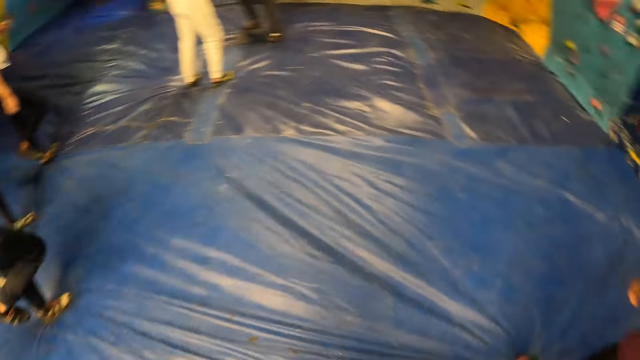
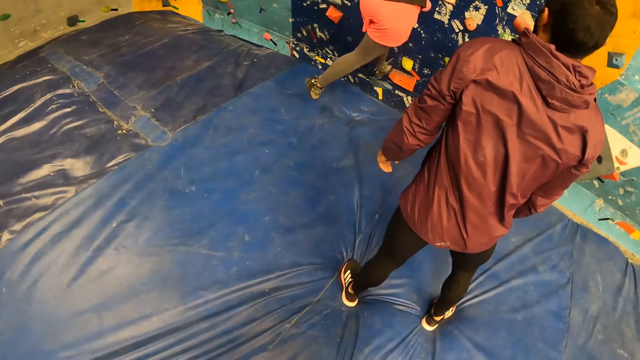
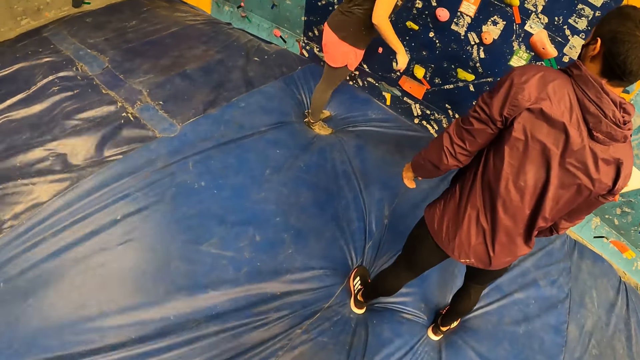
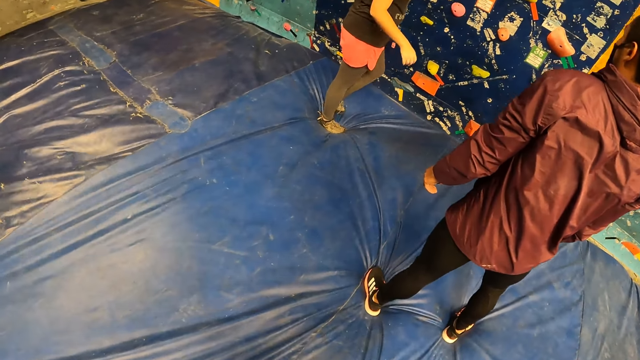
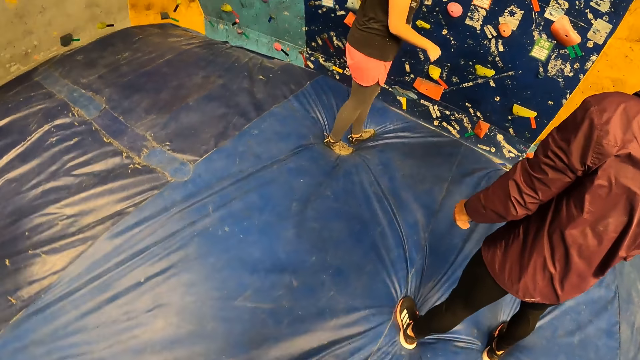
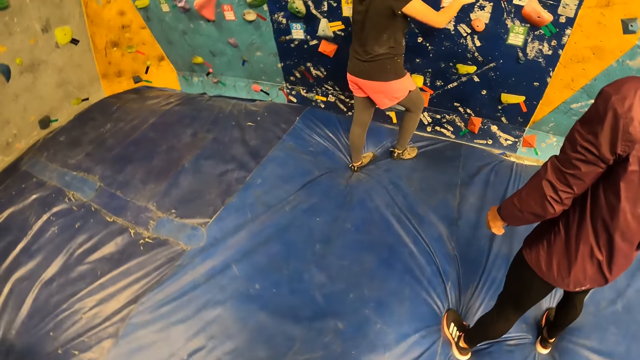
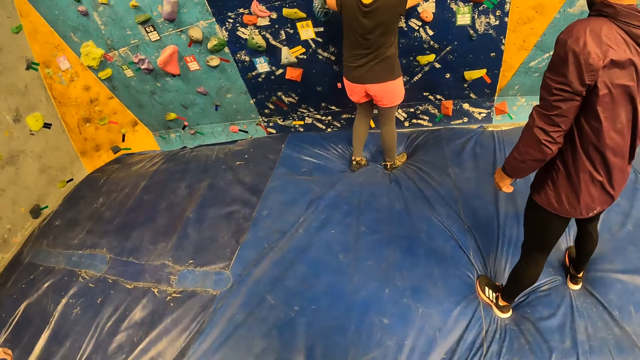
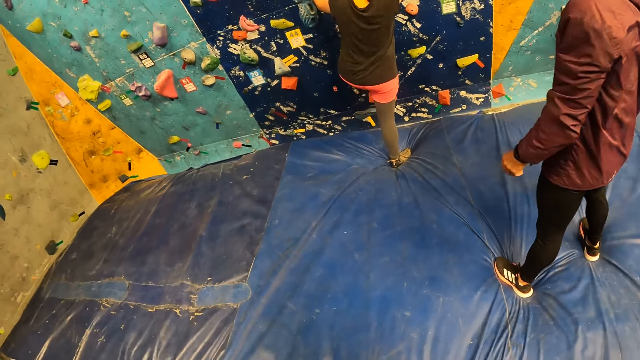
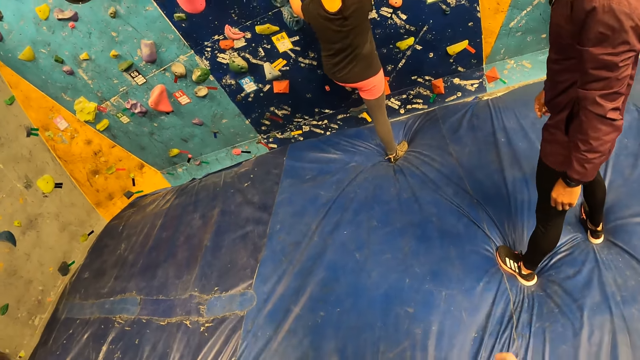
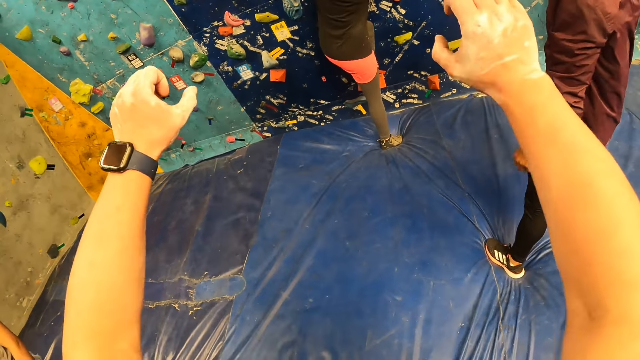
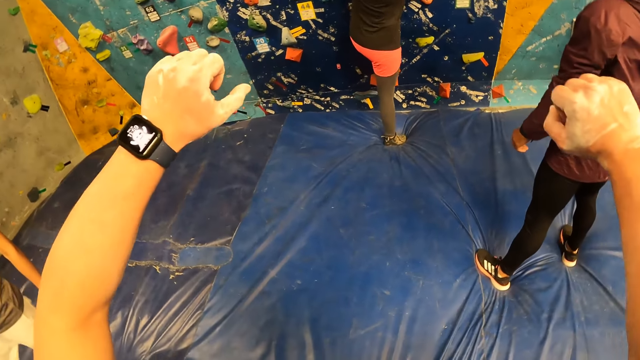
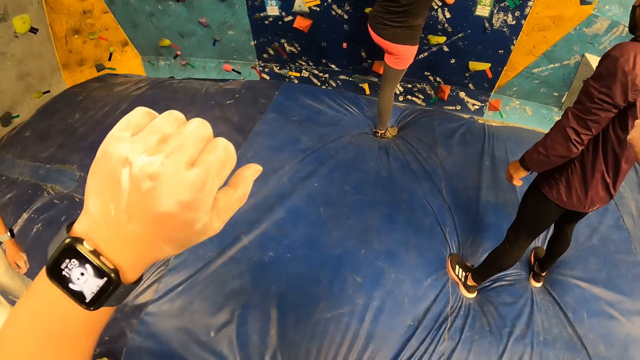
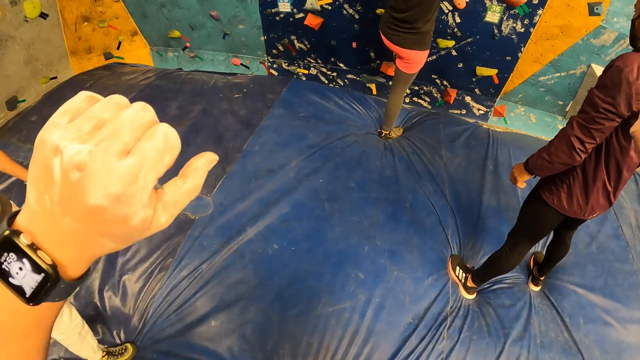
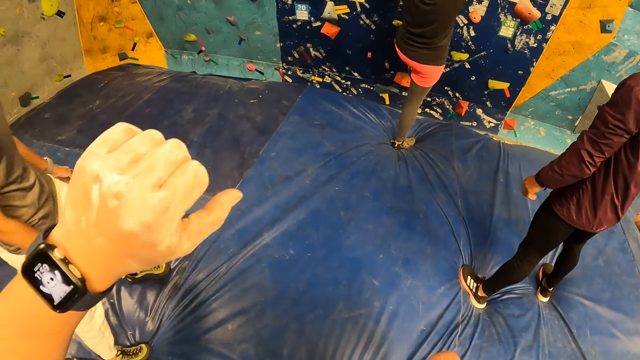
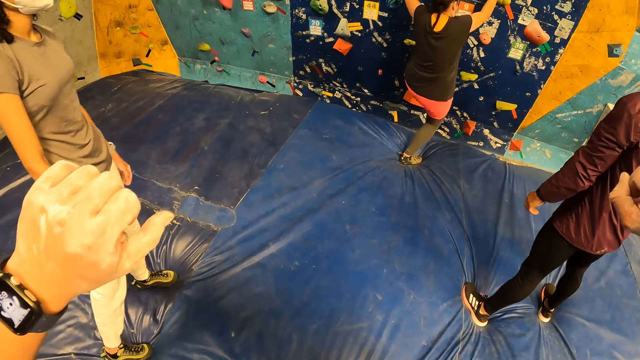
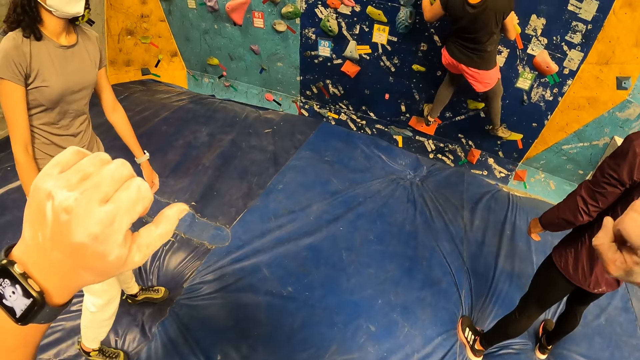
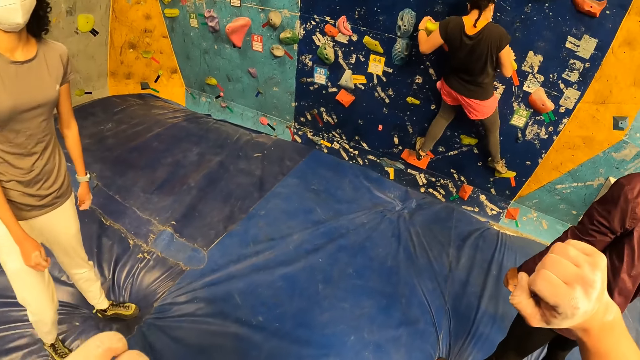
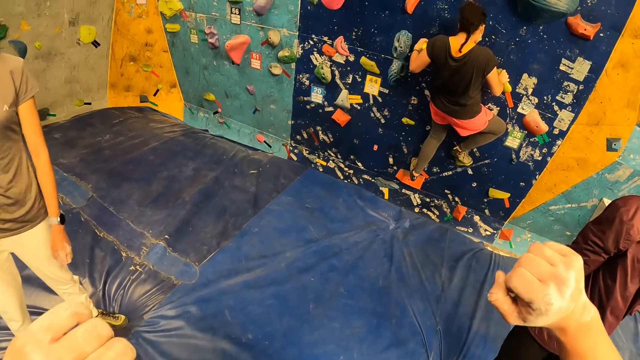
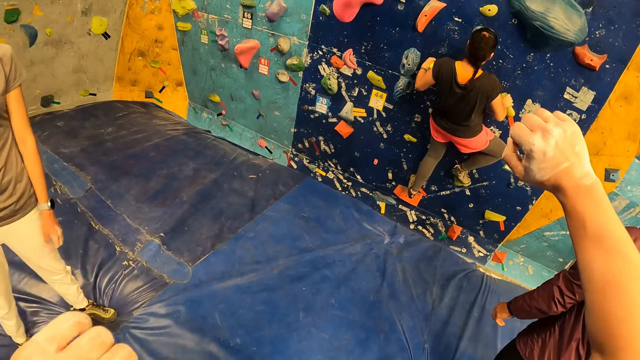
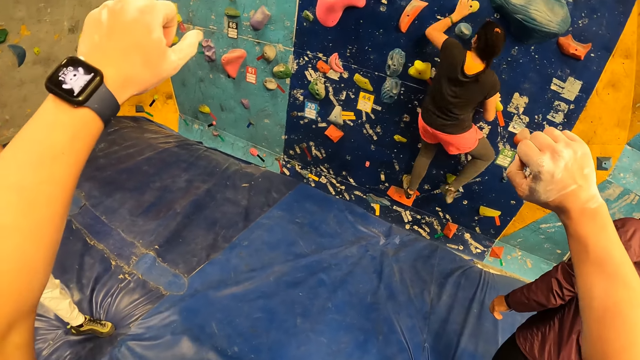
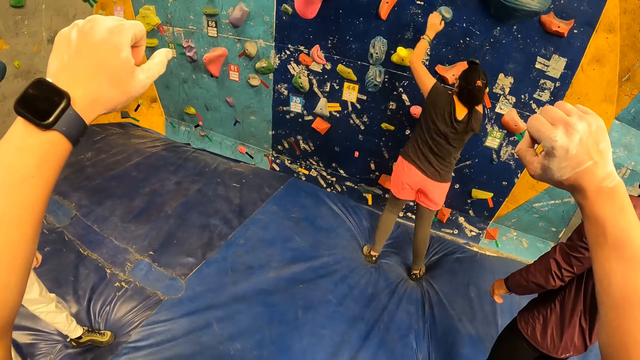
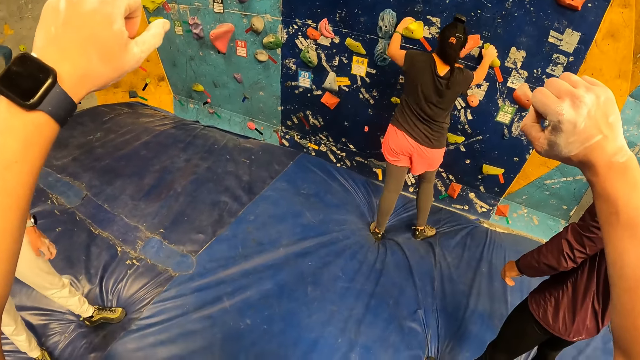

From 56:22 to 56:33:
A woman jumps down. The woman goes up the bouldering wall. The camera wearer raises his hands. He demonstrates with his hands. The woman climbs the bouldering wall.

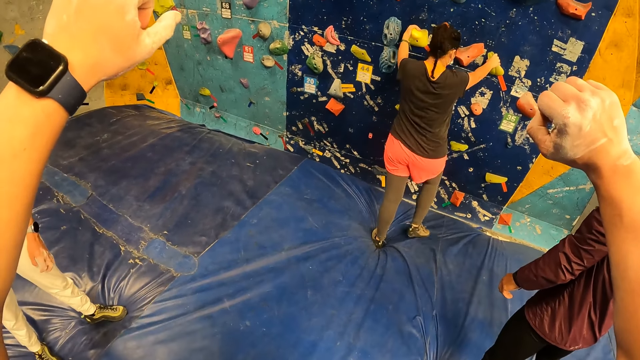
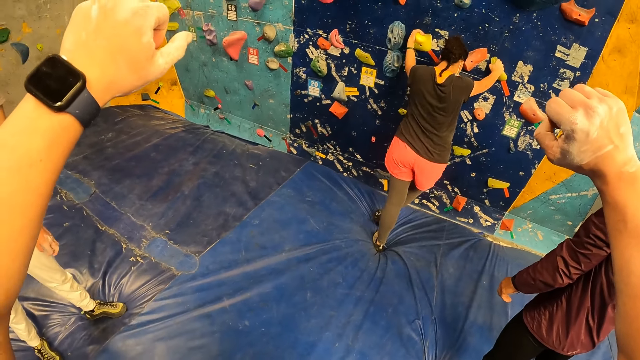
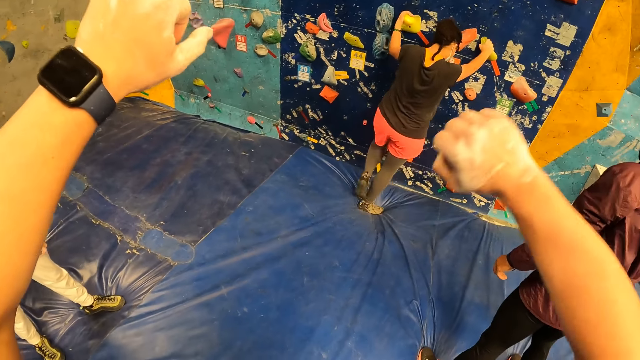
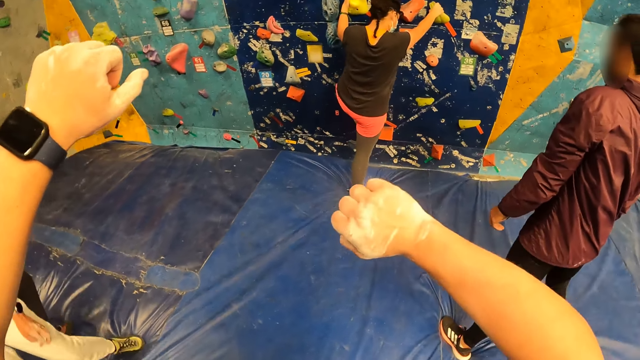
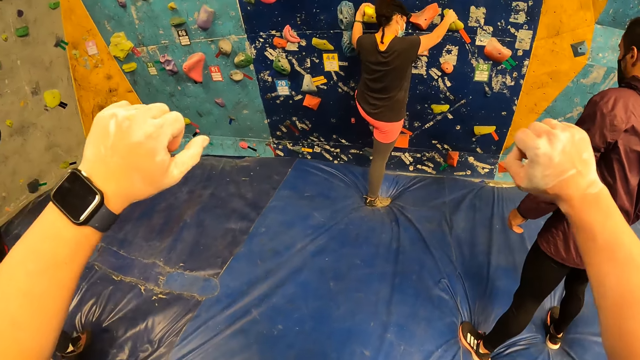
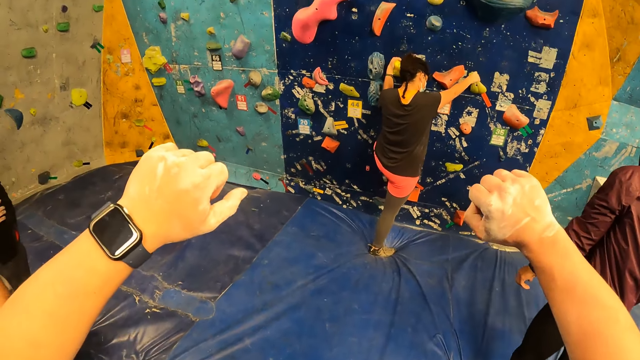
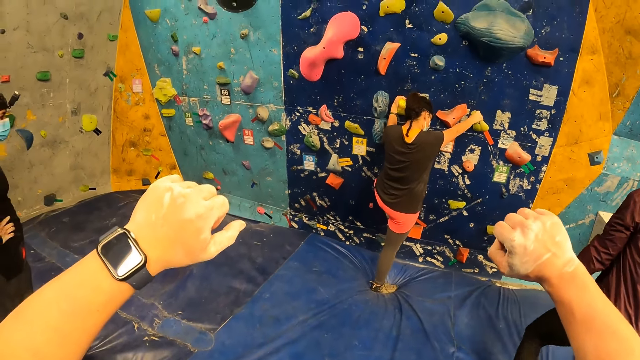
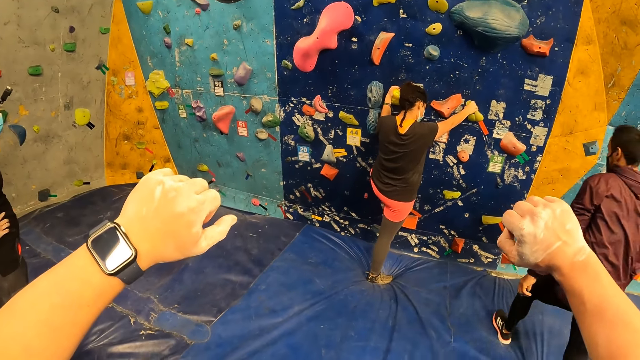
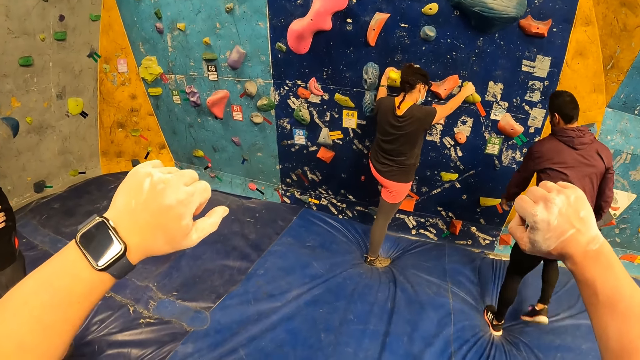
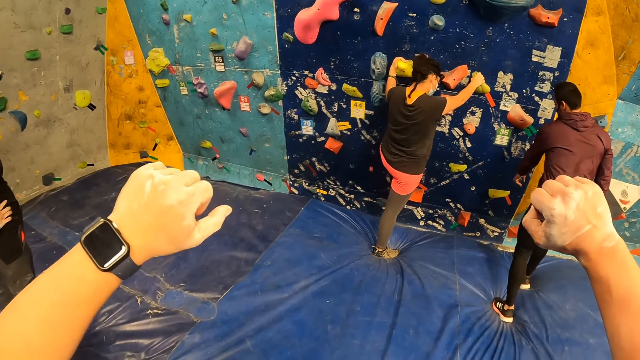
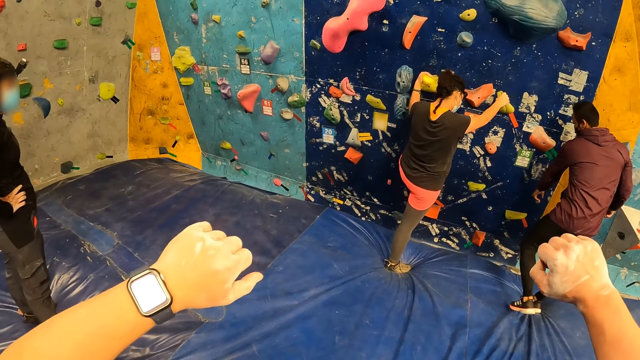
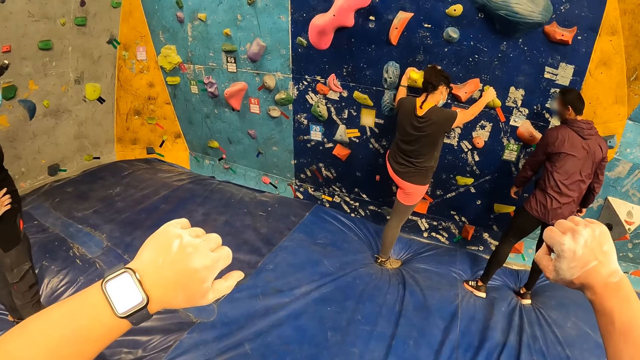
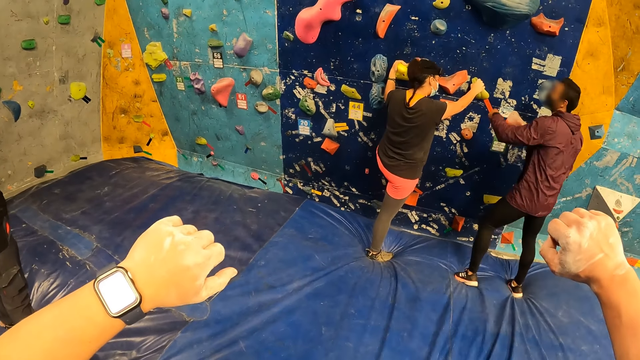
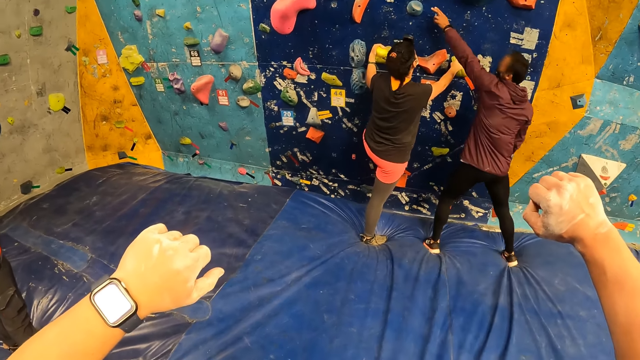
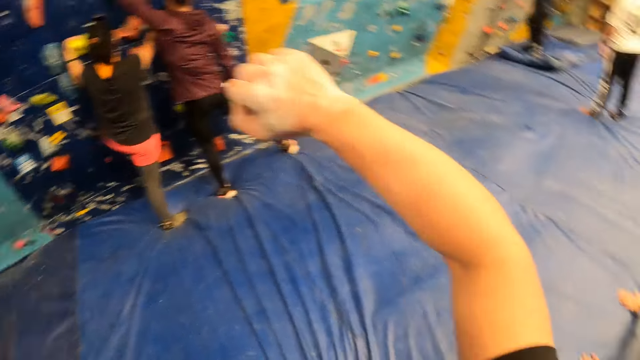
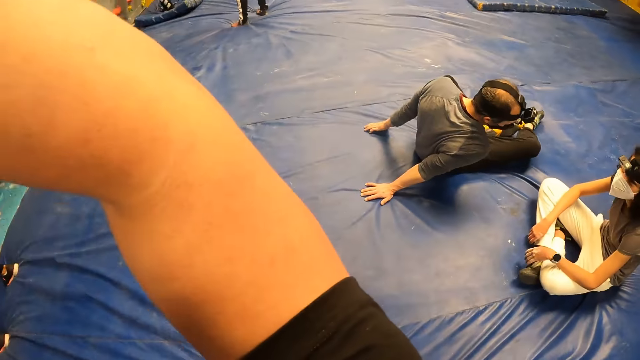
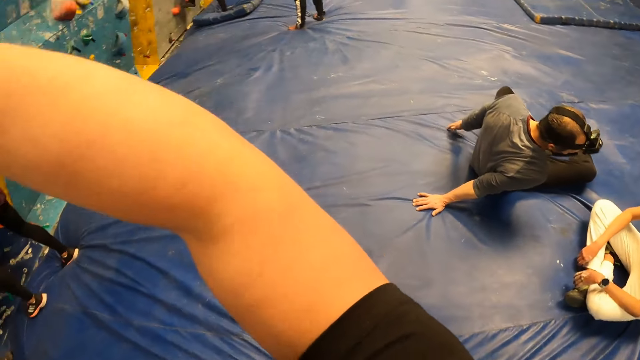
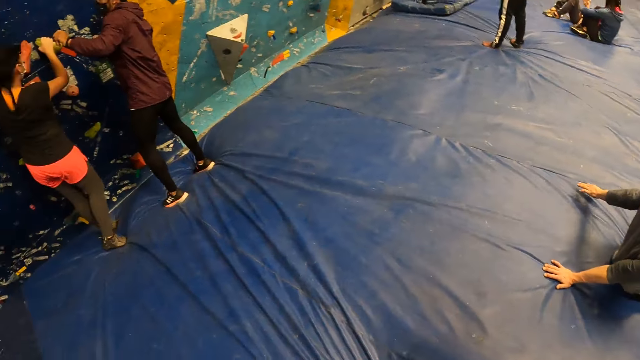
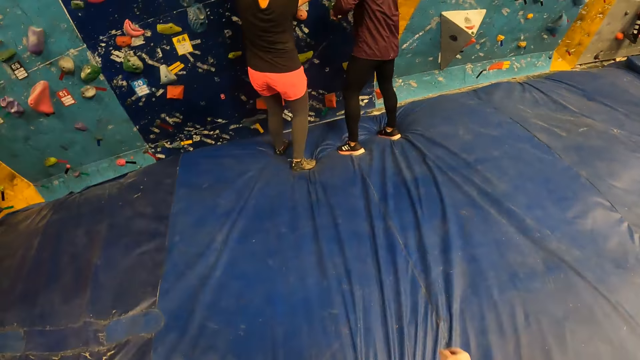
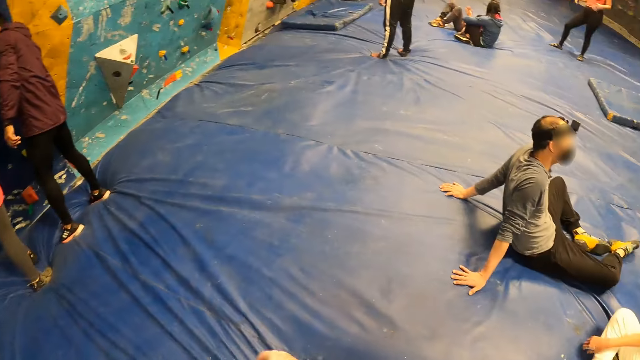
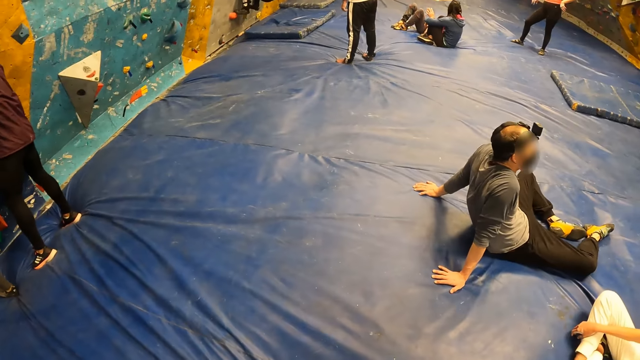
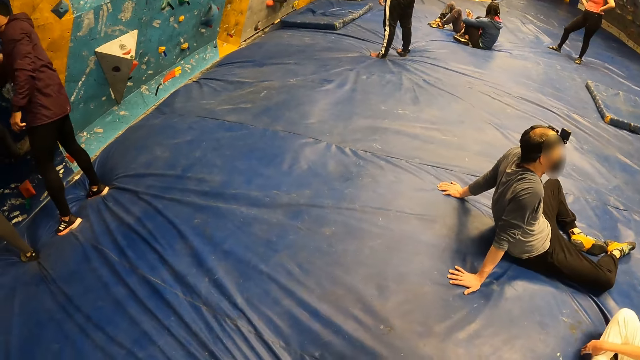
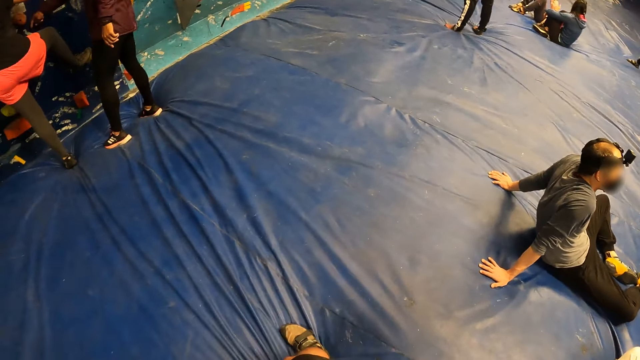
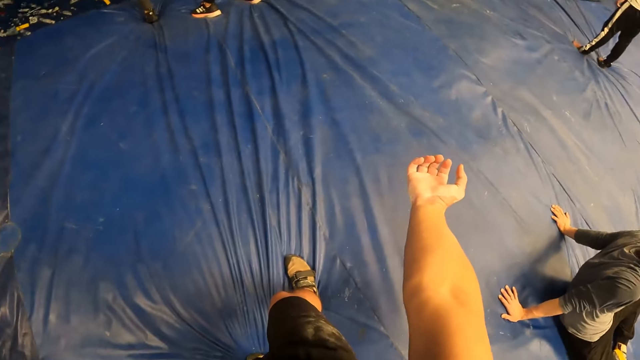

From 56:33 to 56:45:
A man moves towards a woman. The man guides the woman. The camera wearer looks around. Another man interacts with another woman. The camera wearer stares around.
